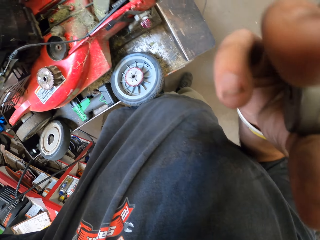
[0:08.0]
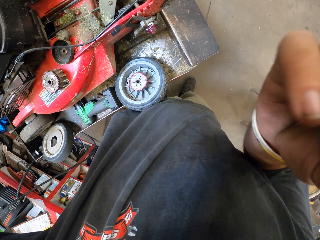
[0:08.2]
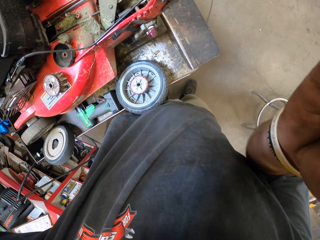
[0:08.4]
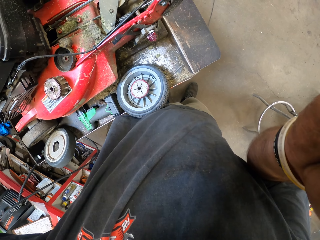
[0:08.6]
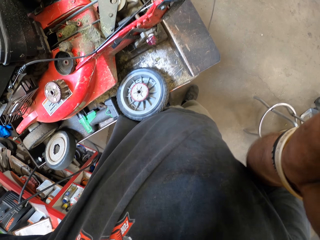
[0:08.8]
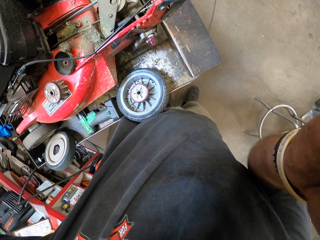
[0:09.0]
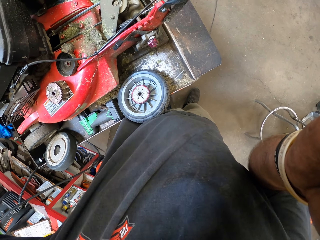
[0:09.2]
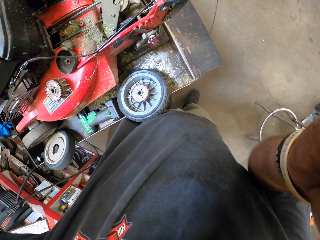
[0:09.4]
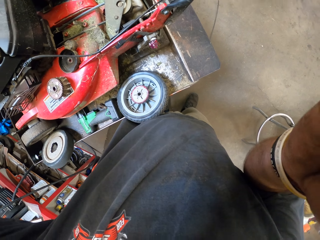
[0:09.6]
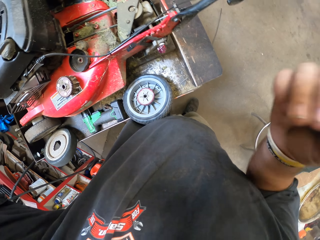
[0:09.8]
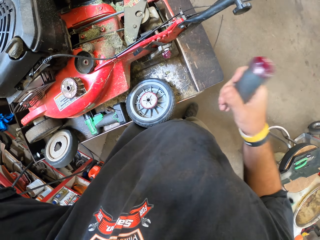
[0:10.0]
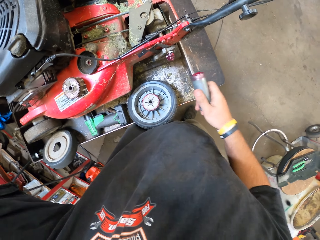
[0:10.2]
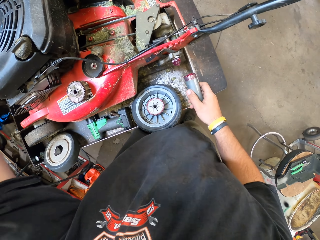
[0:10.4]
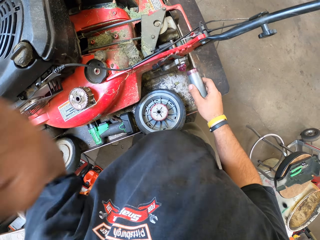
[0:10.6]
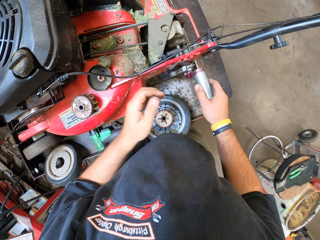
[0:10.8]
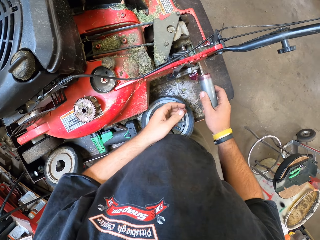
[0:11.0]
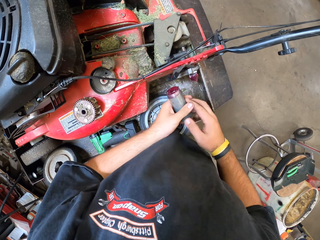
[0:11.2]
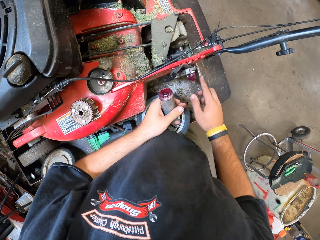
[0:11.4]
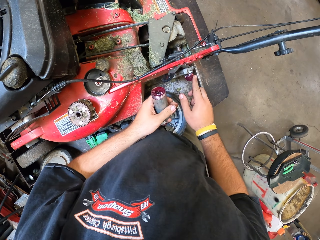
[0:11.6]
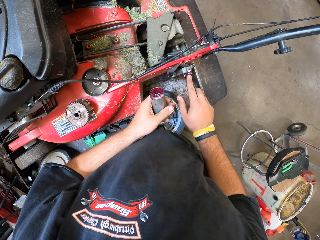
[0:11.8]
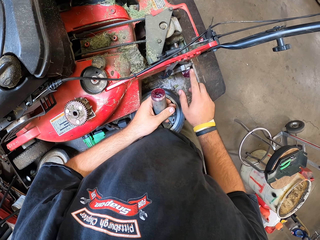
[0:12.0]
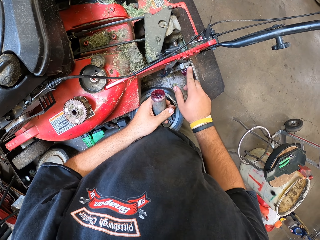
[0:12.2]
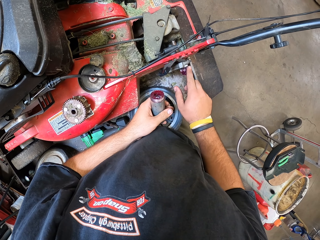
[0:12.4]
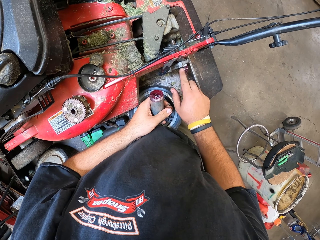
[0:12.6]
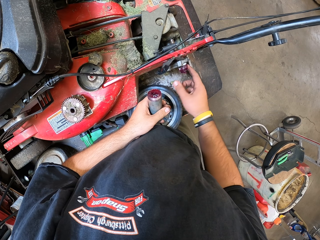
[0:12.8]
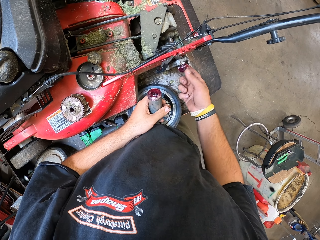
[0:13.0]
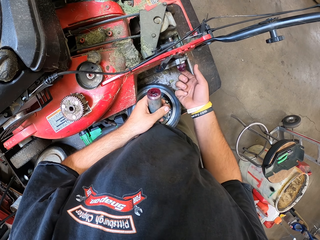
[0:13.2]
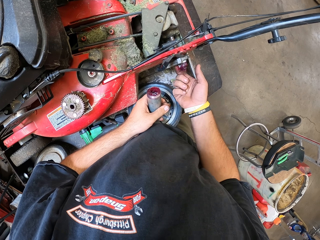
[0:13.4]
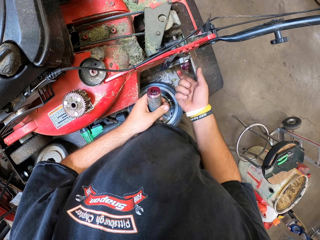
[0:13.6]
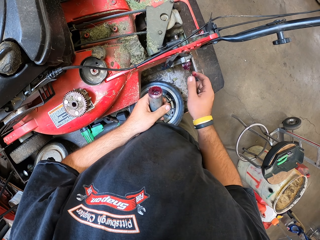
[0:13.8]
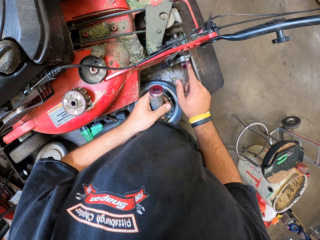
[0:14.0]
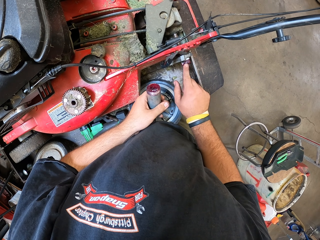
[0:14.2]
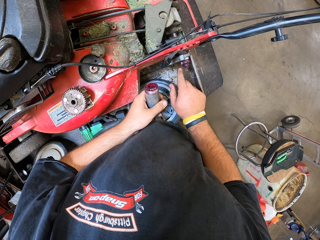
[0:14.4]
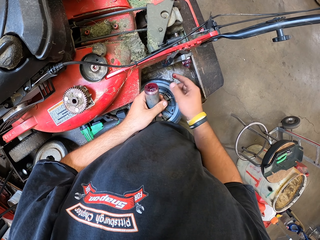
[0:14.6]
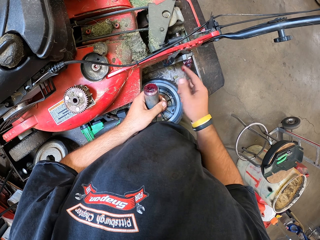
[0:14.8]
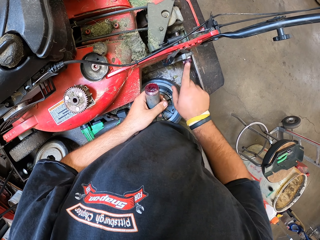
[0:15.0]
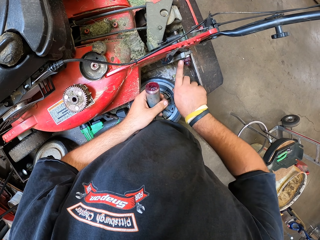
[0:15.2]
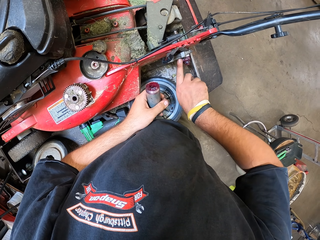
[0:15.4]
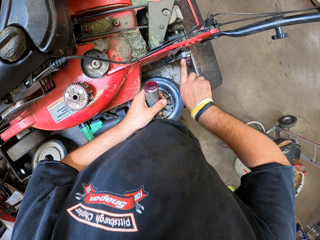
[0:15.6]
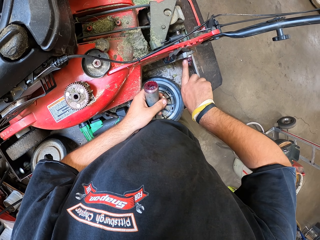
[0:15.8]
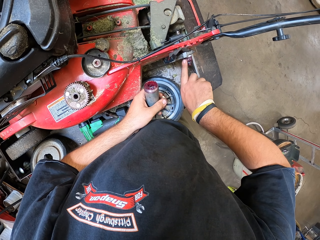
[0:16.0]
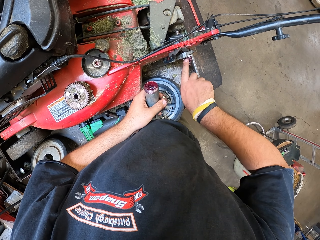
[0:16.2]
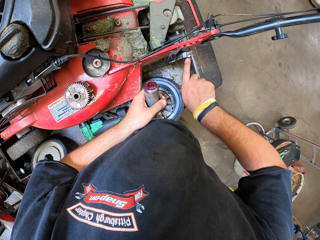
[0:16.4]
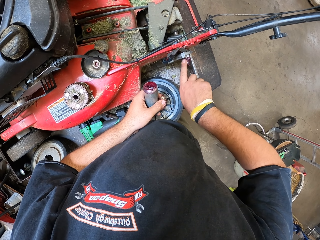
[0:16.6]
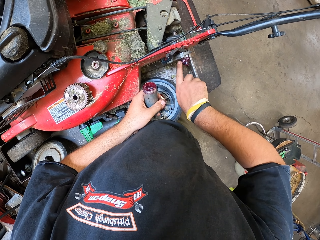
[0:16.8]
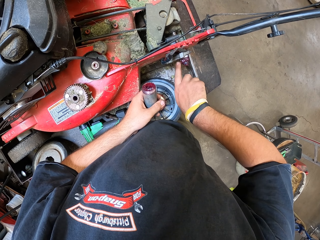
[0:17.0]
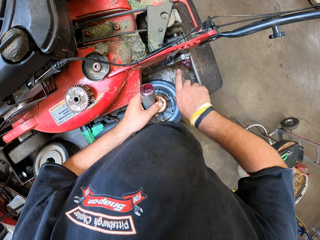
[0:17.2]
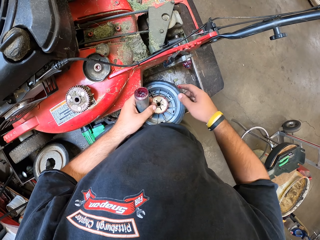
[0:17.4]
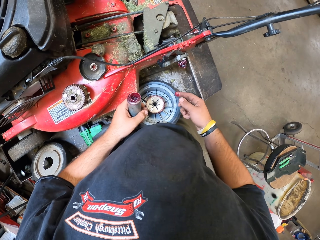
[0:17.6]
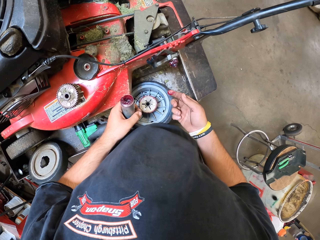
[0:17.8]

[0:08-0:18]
The camera wearer lifts the hands. They are adjusting the camera. They drop the glue. They spread the glue.

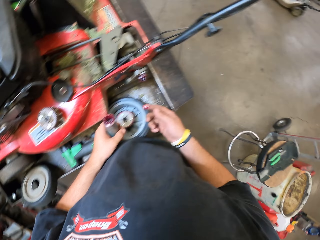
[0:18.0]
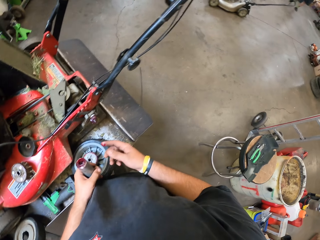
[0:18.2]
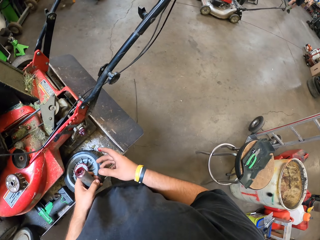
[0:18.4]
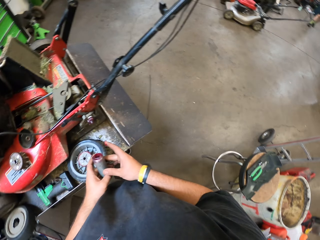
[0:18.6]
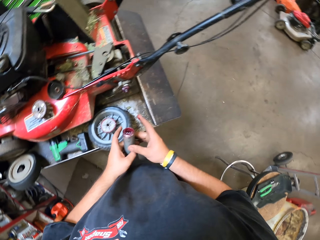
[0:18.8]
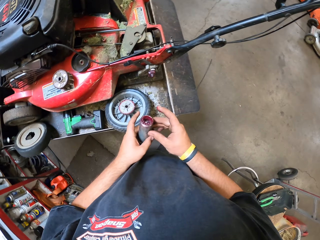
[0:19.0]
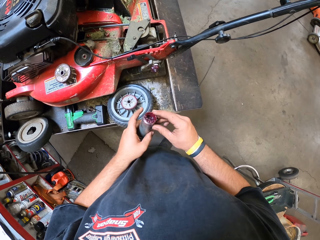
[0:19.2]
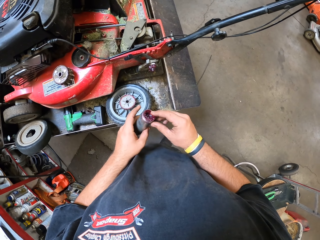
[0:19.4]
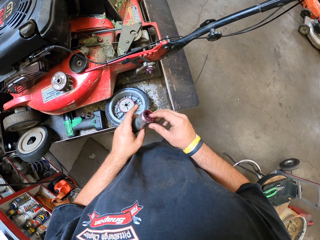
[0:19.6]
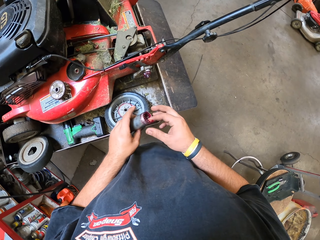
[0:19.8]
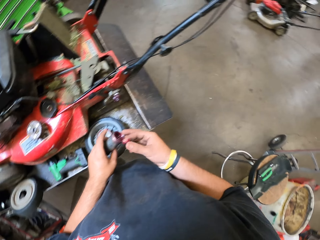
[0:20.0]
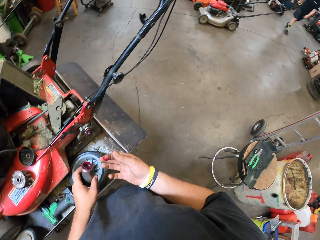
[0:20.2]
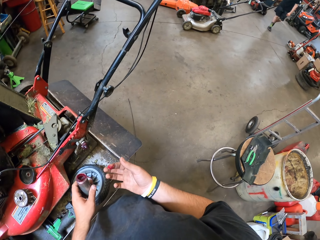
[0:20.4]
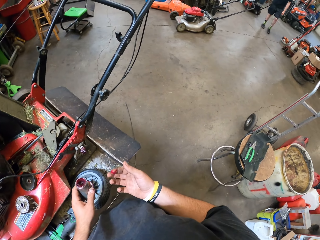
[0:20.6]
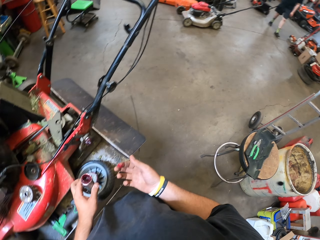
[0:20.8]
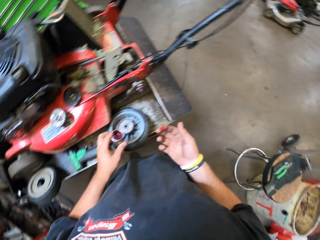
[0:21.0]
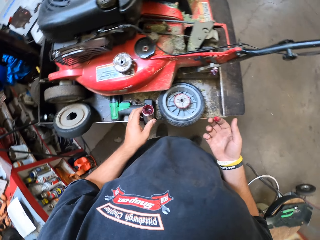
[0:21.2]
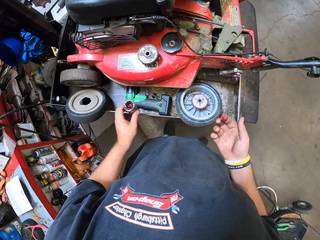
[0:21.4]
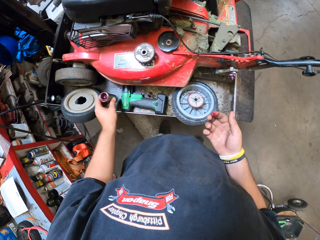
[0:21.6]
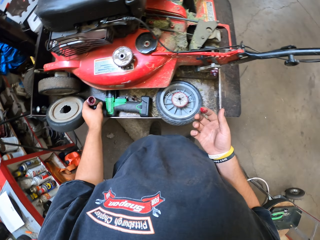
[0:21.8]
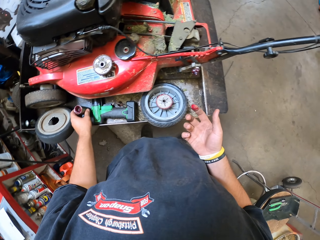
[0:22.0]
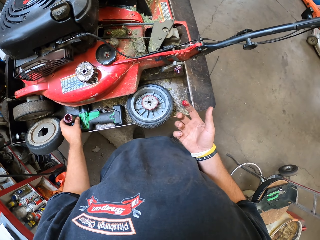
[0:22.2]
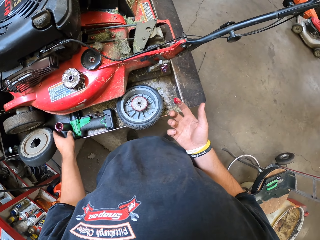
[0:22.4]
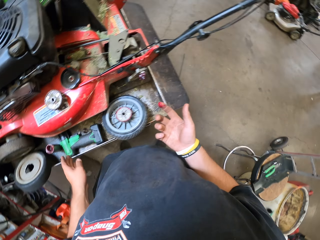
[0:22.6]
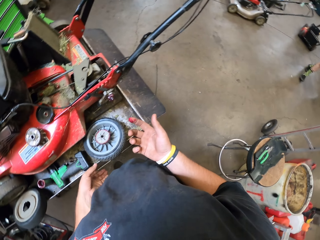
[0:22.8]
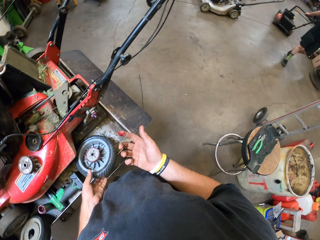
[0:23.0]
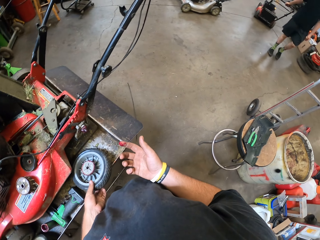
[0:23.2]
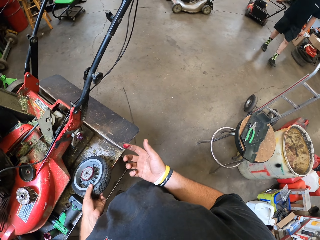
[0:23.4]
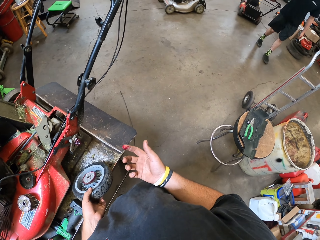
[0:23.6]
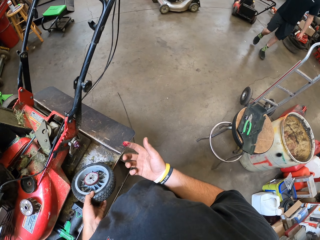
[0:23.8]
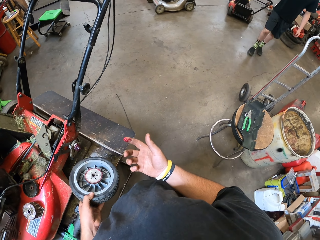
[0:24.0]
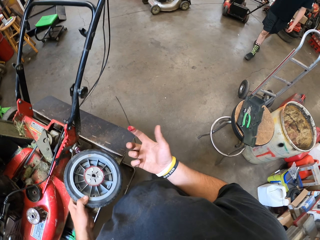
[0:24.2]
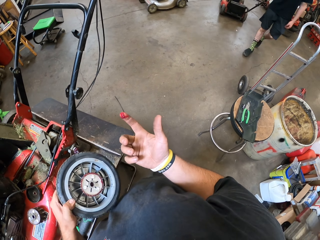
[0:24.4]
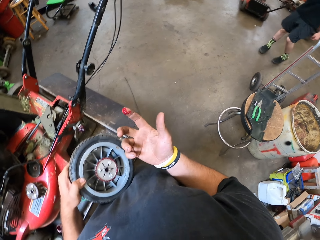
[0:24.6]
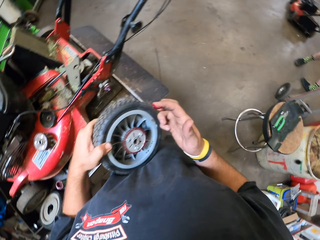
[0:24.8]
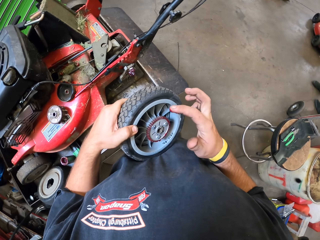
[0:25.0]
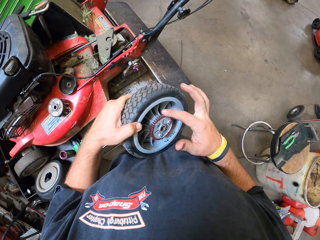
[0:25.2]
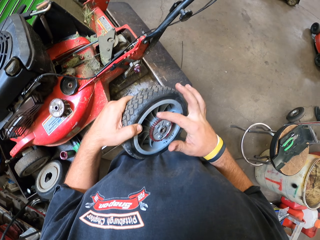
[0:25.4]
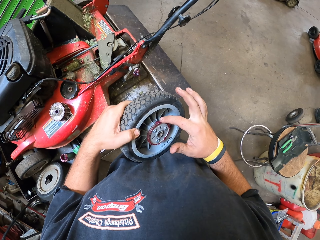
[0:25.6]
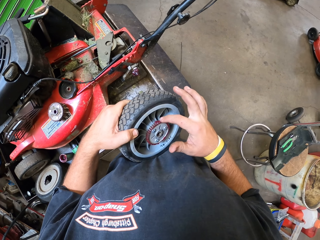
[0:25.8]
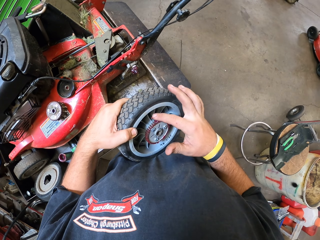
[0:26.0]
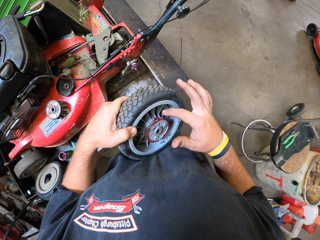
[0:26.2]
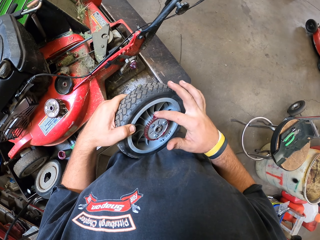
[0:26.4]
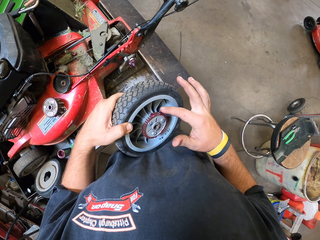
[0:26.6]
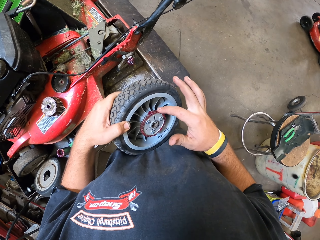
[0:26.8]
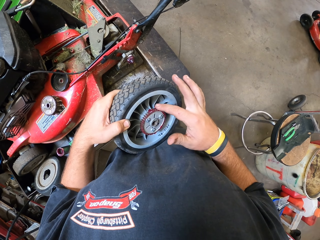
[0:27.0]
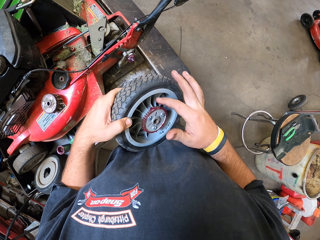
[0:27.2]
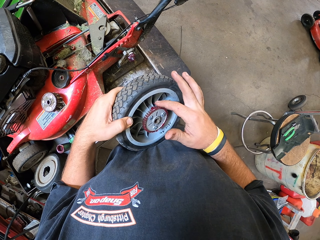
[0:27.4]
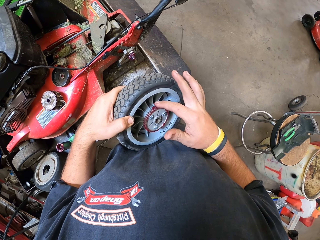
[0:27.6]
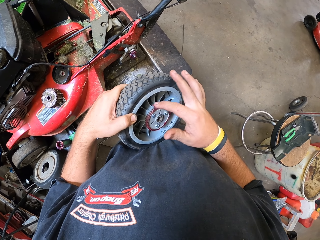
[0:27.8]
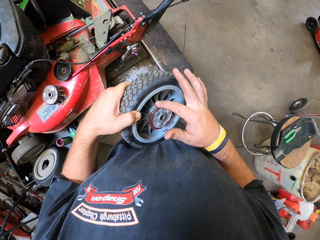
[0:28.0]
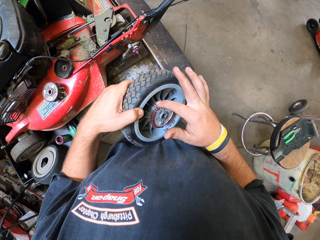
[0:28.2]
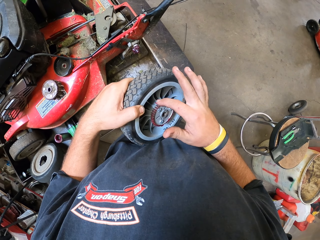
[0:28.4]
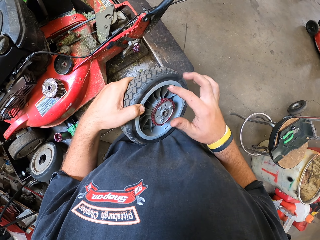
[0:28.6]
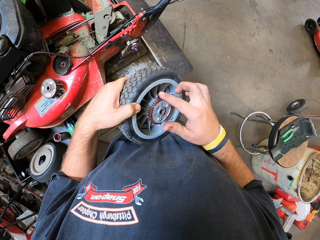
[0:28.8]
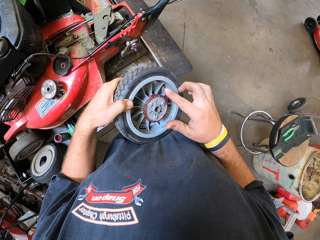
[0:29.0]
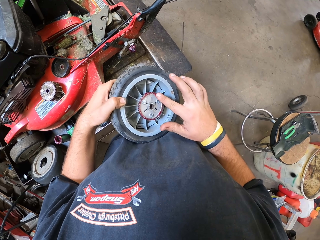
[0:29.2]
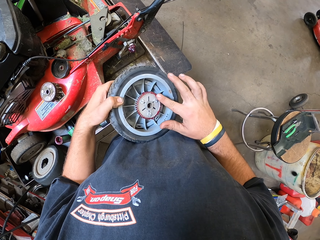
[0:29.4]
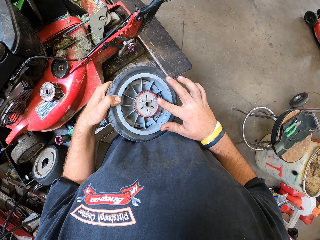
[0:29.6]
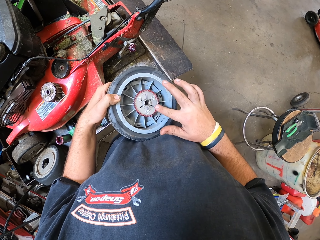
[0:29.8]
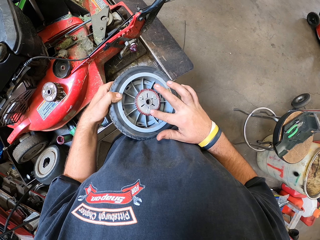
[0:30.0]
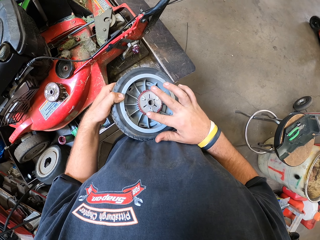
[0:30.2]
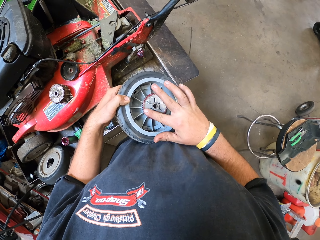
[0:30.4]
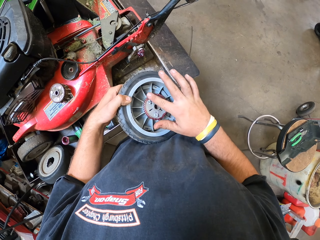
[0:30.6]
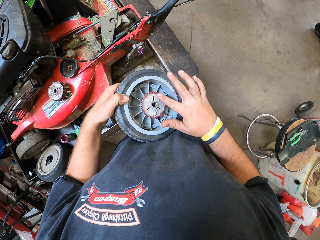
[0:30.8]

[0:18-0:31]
The camera wearer picks up the glue. They drop the glue. They pick up the tire. They spread the glue.
